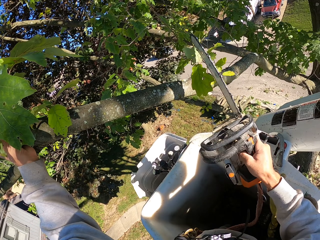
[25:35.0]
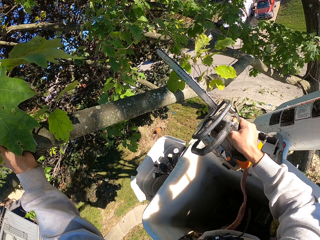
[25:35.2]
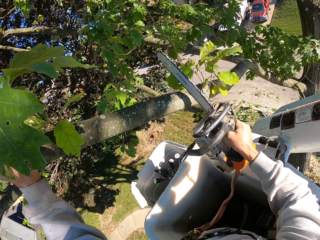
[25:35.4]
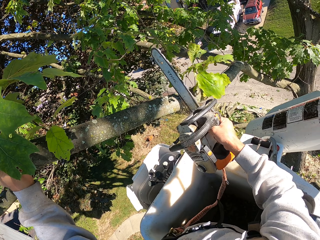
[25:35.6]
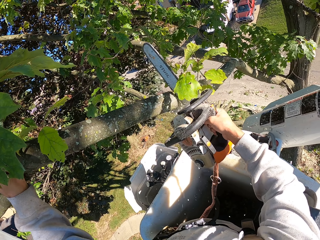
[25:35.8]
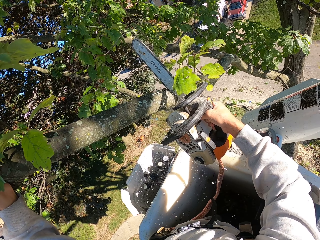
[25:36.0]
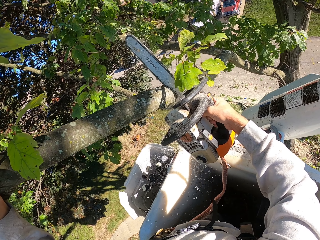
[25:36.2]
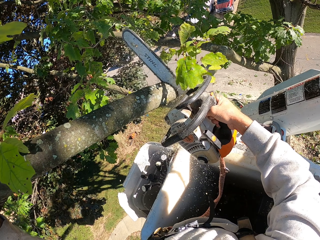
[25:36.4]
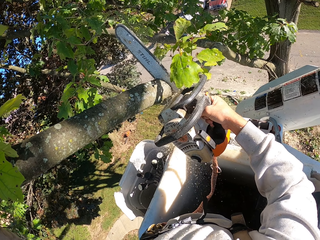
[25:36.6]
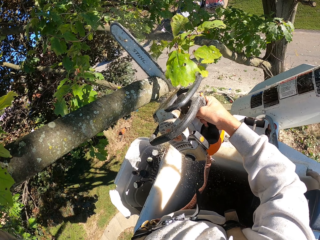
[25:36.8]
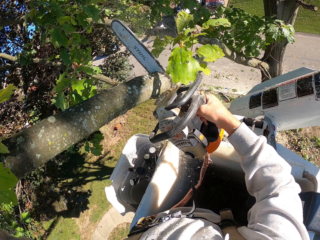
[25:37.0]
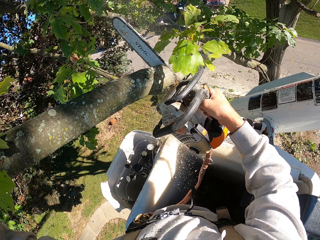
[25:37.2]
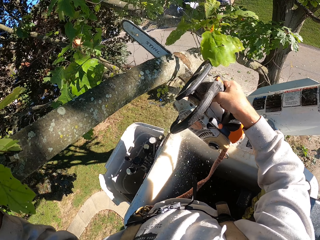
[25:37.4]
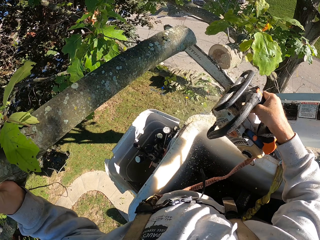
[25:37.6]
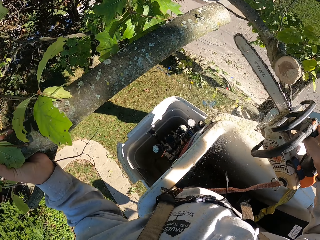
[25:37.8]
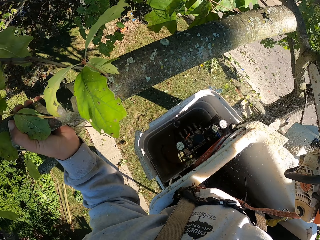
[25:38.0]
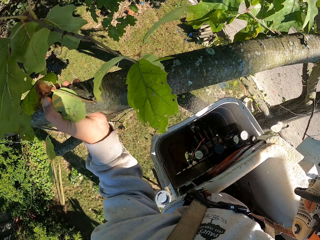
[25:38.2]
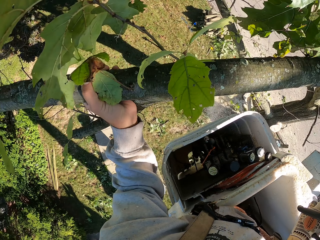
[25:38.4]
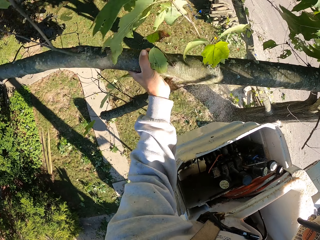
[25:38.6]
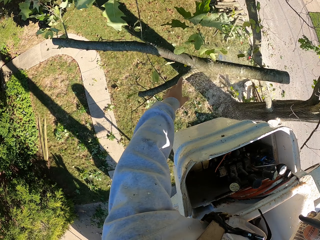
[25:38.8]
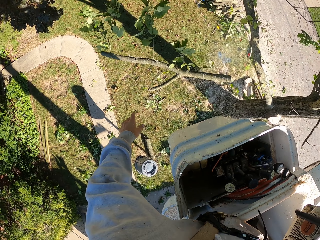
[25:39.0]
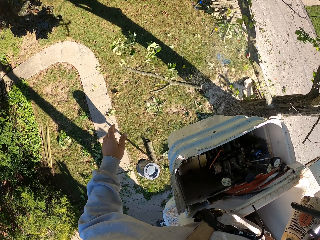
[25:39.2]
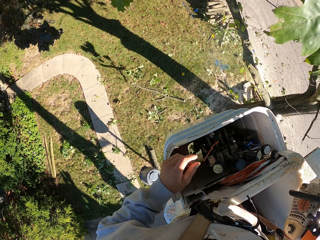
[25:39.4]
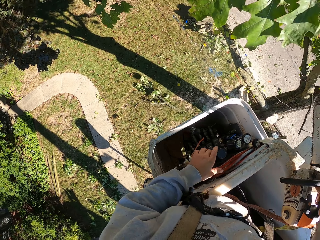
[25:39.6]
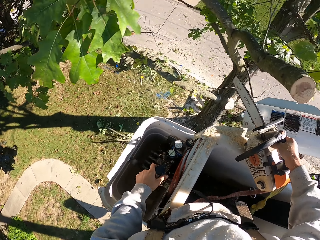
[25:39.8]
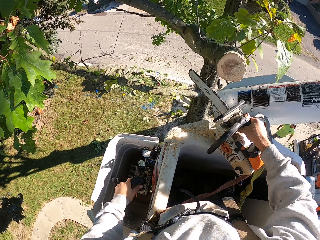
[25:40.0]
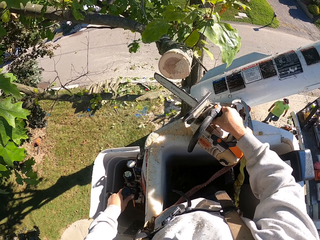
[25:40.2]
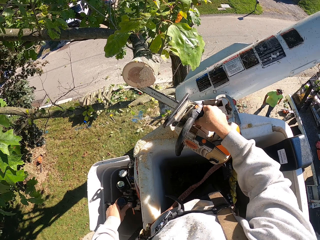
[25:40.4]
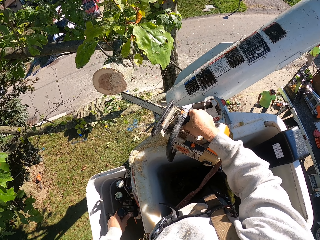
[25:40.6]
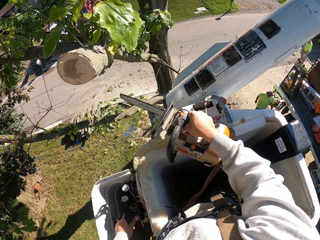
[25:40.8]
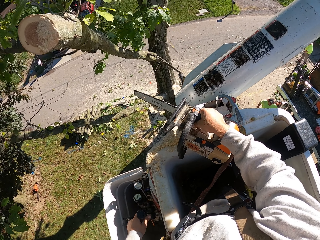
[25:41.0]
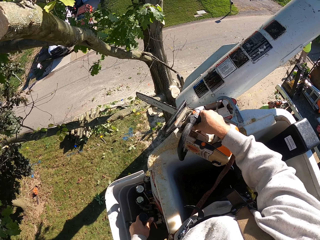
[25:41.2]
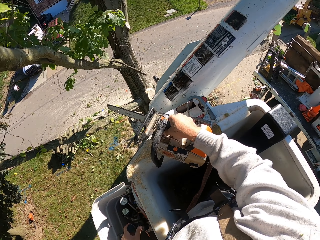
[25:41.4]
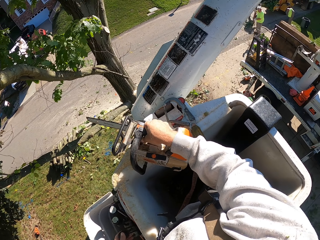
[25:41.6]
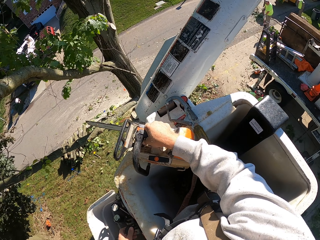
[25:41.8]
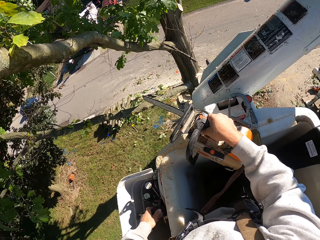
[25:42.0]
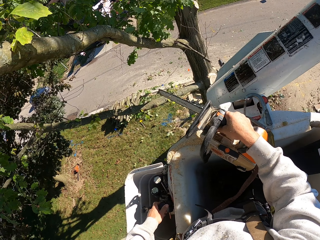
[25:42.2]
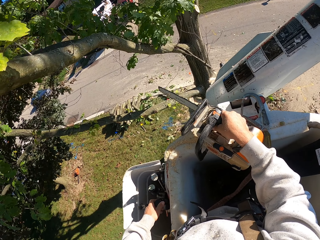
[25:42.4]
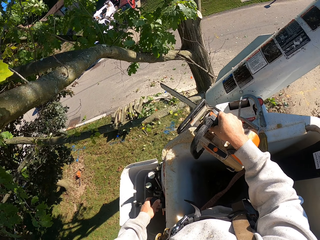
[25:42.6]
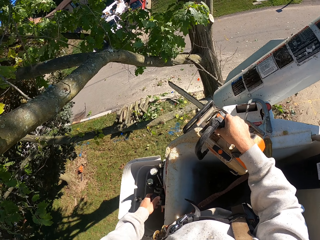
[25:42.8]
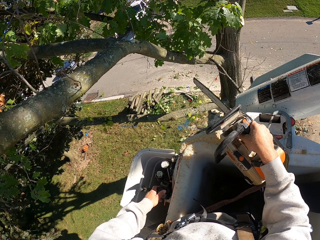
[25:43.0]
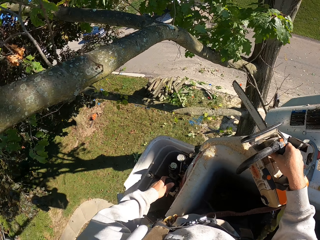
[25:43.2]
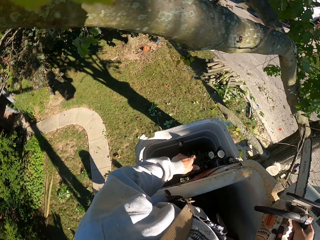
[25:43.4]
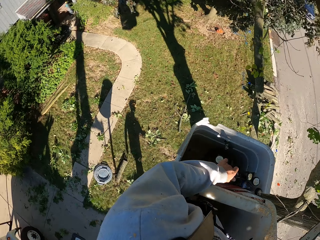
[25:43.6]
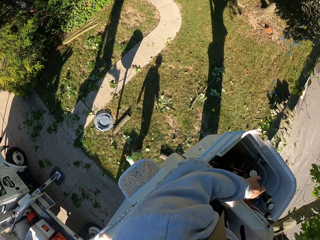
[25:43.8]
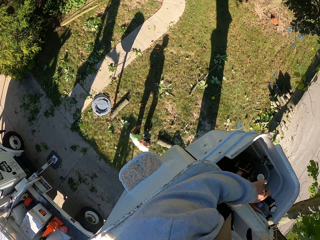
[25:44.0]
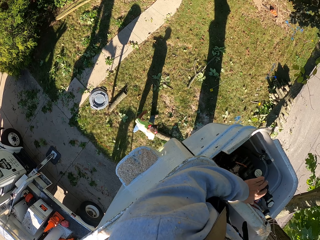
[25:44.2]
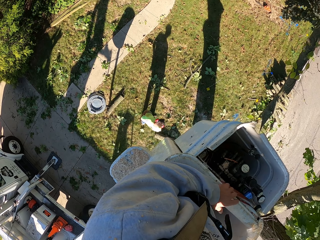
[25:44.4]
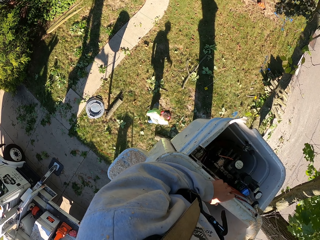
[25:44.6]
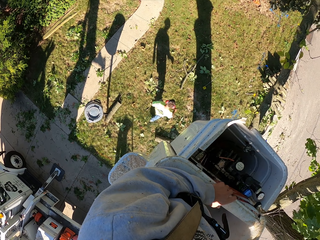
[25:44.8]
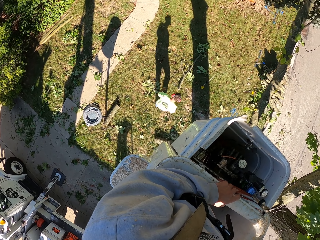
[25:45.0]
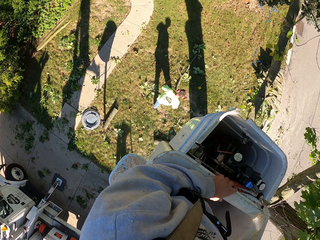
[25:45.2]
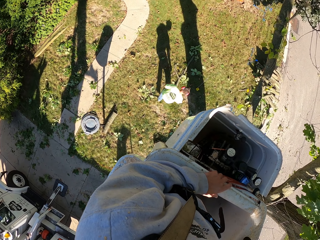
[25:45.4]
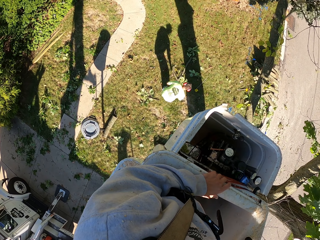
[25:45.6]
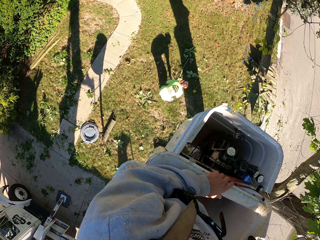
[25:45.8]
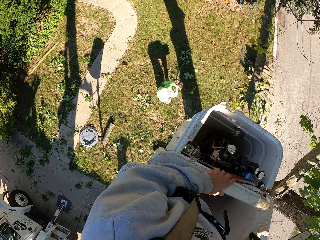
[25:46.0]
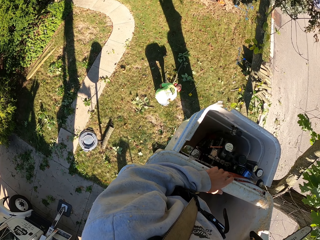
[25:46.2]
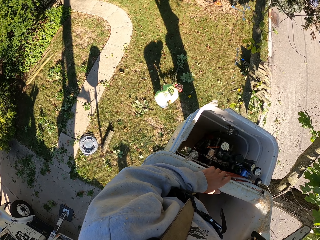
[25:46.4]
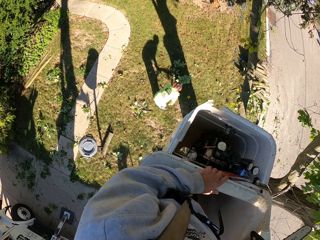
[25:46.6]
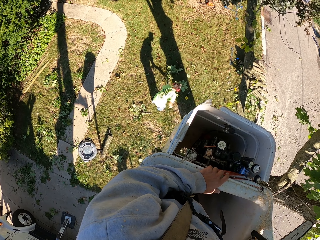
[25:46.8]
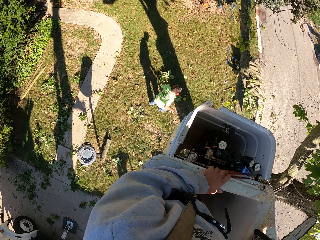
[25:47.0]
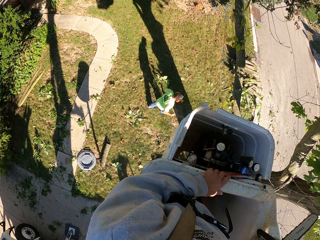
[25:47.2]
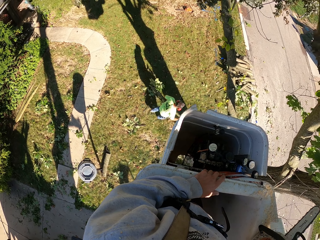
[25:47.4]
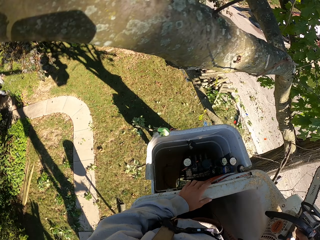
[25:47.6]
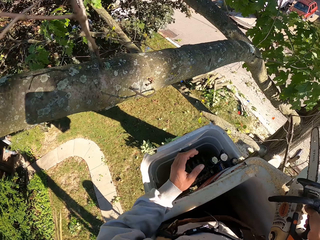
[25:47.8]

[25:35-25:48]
The camera wearer cuts the branch of the tree with the chainsaw in his right hand. He drops the branch of the tree in his left hand on the ground. He holds the gear stick of the boom lift with his left hand. He turns off the power saw. He looks around. He turns on the power saw. He places his left hand on the boom lift. A man walks around. The man picks up a branch of the tree from the ground with his right hand.

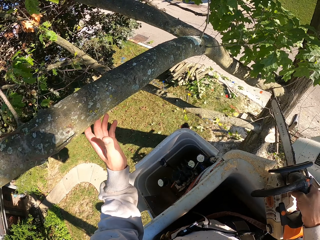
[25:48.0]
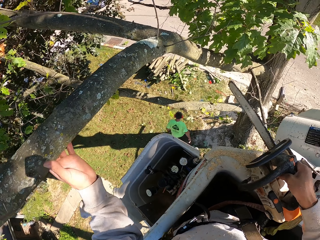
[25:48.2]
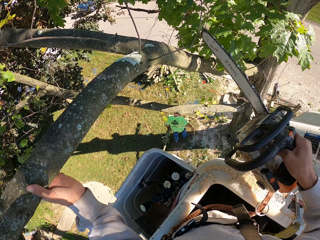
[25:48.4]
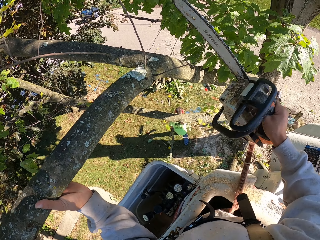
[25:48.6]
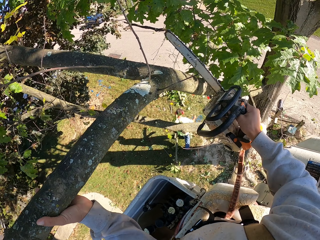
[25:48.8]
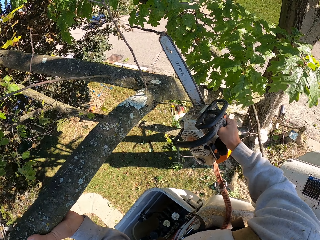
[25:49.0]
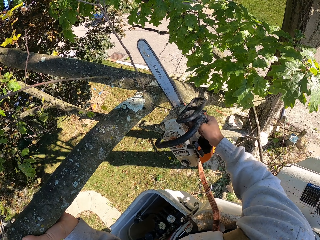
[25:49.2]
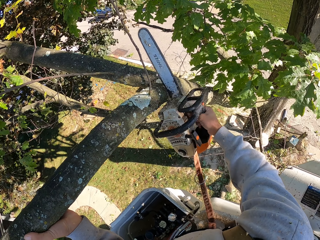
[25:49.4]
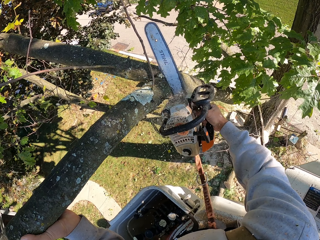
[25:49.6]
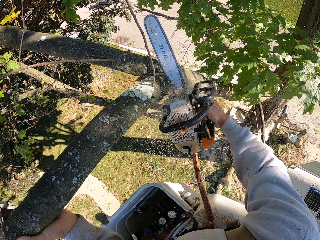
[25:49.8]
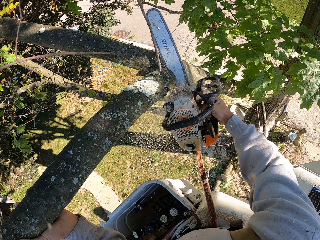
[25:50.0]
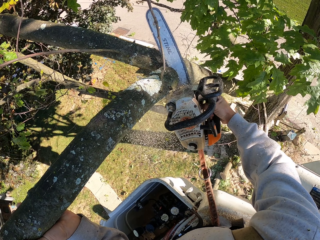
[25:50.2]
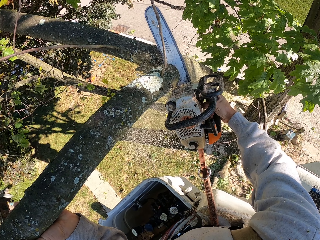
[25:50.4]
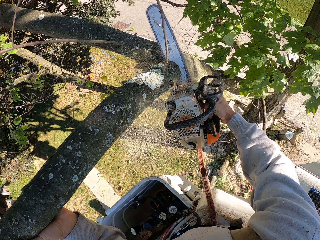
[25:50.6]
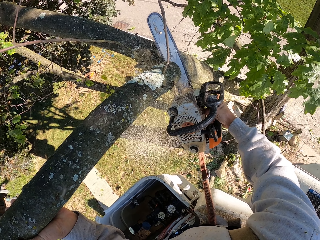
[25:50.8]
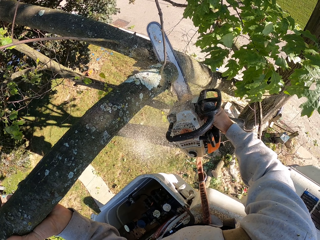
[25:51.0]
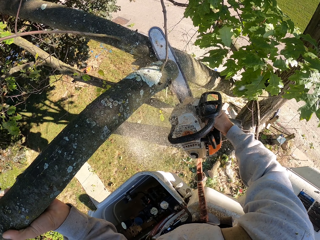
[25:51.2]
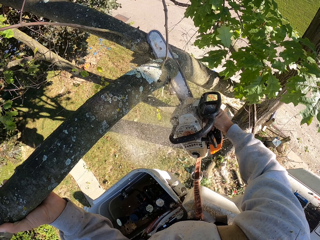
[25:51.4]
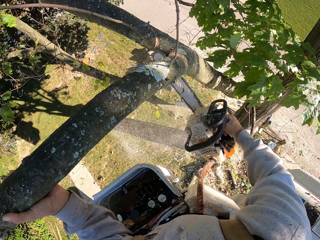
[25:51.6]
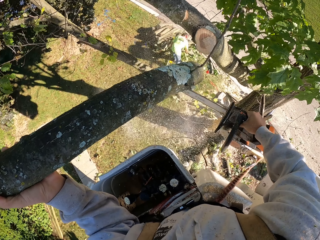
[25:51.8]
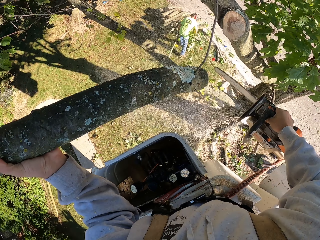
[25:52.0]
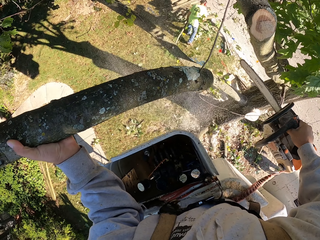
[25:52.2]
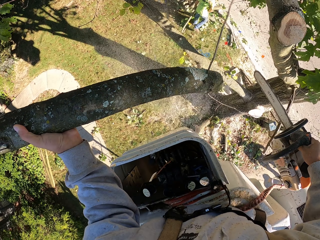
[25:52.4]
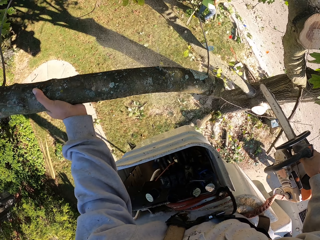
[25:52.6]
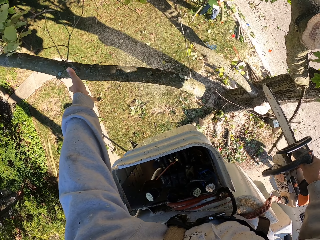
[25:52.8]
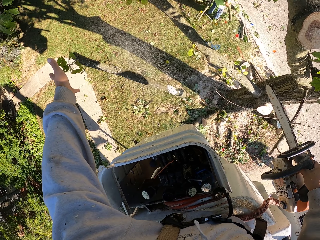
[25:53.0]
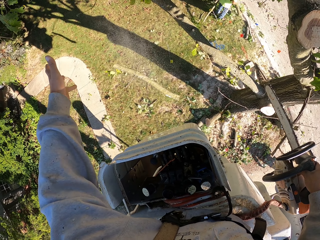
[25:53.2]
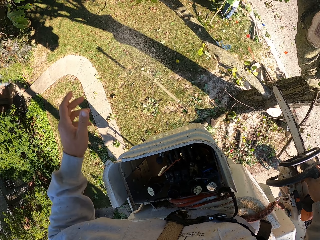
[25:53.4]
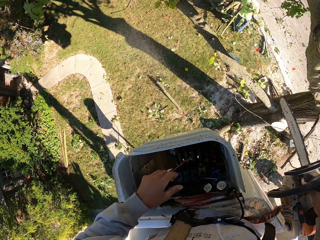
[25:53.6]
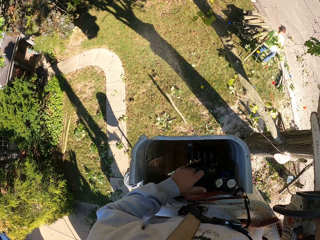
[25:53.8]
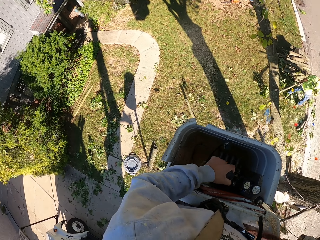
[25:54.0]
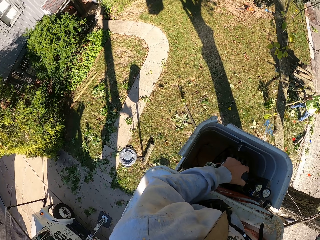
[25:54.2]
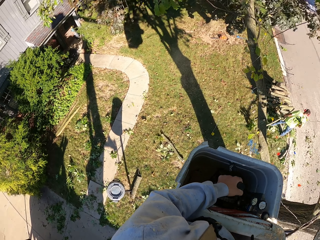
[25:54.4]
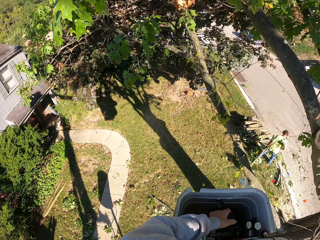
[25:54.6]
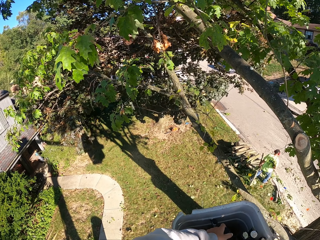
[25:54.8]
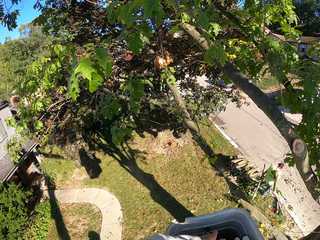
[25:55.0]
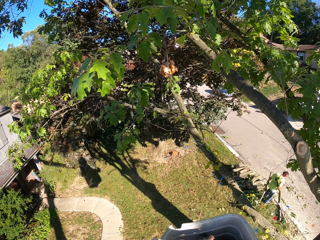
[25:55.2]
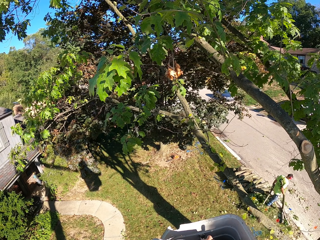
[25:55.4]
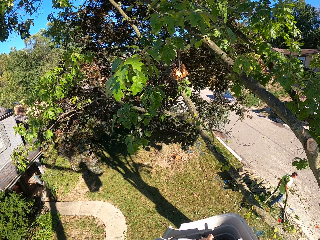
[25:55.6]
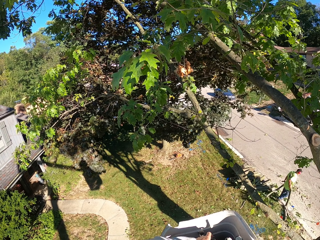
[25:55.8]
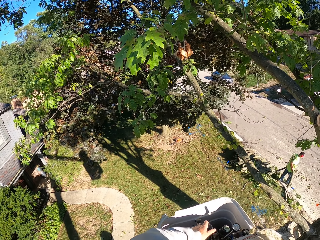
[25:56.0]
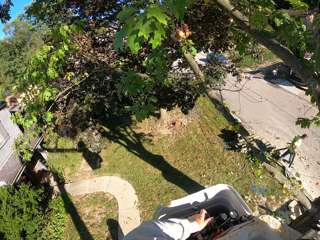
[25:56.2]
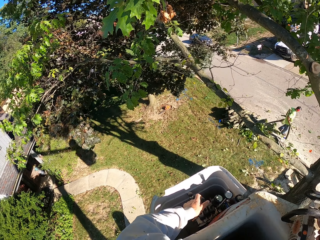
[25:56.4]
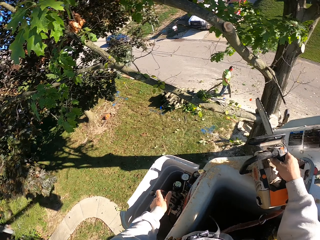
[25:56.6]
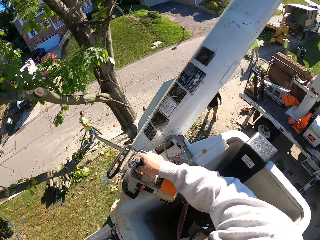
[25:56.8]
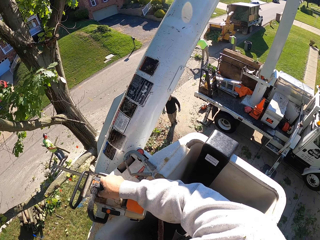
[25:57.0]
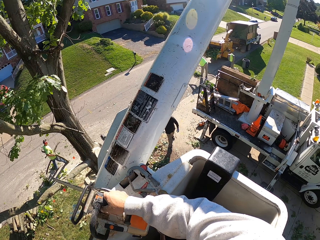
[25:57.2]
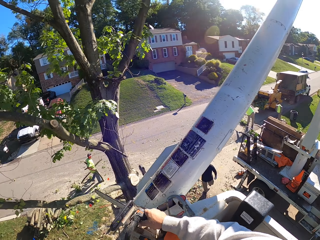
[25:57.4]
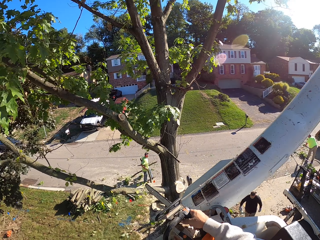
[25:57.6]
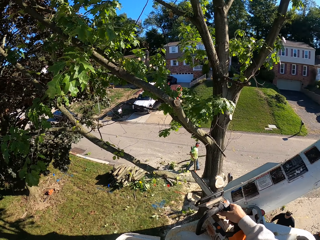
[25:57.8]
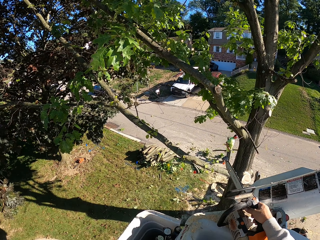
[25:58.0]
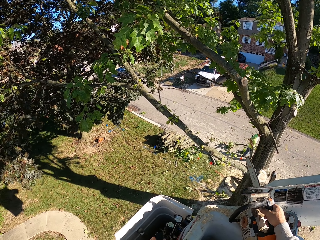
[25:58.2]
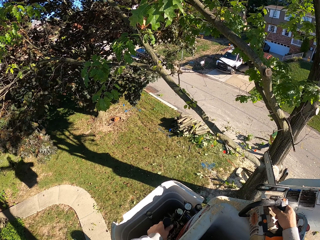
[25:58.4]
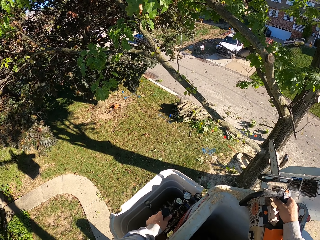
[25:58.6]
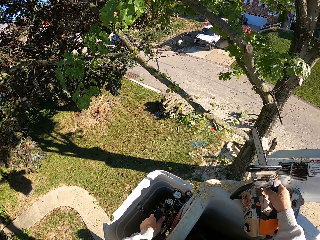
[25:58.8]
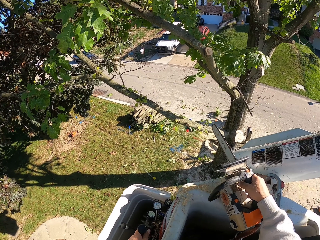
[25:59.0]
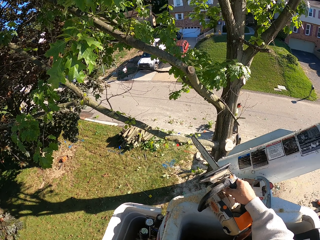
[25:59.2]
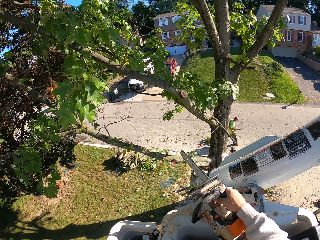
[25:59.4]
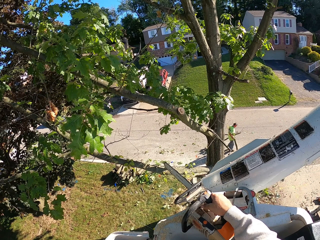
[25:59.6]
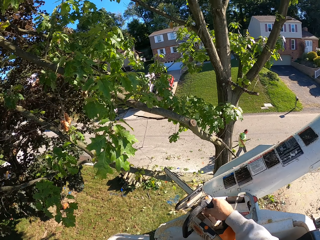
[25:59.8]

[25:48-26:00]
The camera wearer holds a branch of the tree with his left hand. He cuts the branch of the tree with the chainsaw in his right hand. A man picks up a cut piece of the tree from the pile of wood log on the ground with his right hand. The camera wearer holds the wood. He drops the branch of the tree in his left hand on the ground. He holds the gear stick of the boom lift with his left hand. He turns off the power saw. The man carries the wood. Another man walks around.
